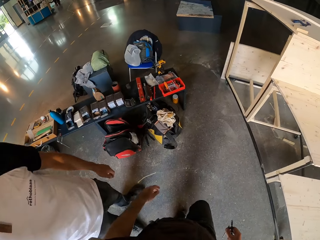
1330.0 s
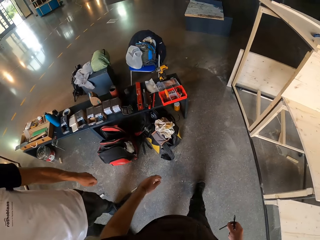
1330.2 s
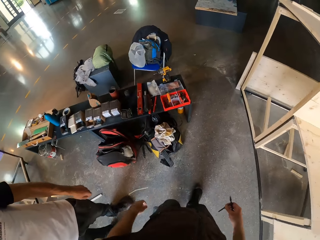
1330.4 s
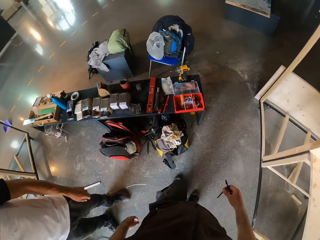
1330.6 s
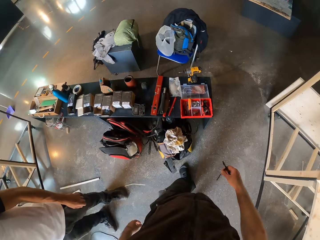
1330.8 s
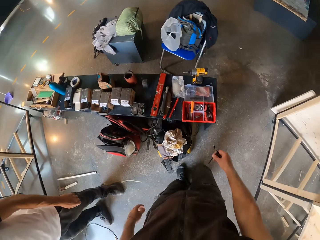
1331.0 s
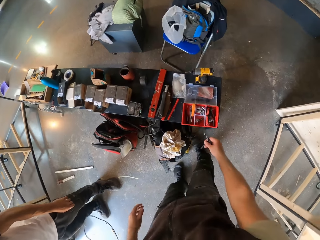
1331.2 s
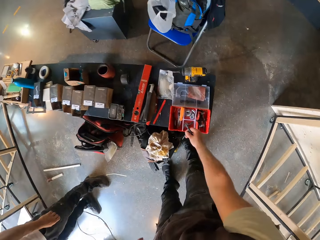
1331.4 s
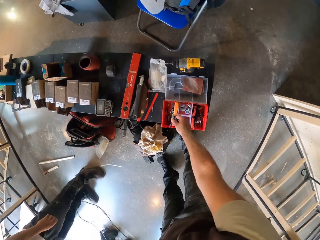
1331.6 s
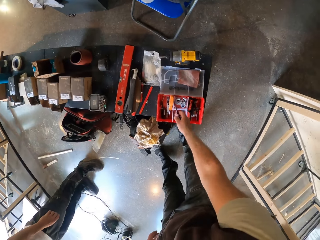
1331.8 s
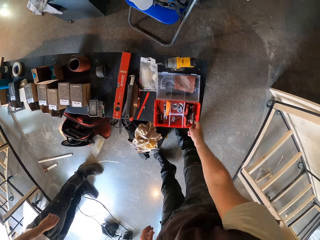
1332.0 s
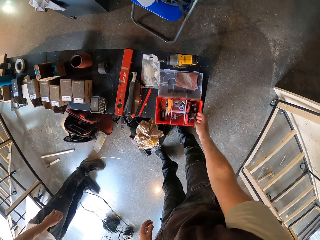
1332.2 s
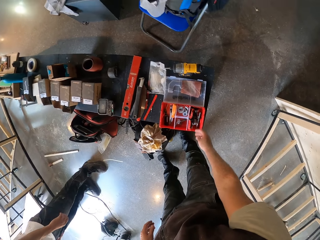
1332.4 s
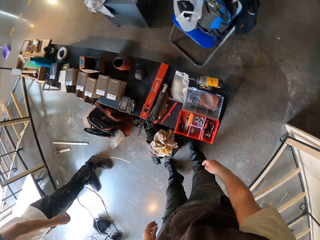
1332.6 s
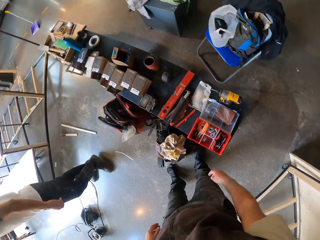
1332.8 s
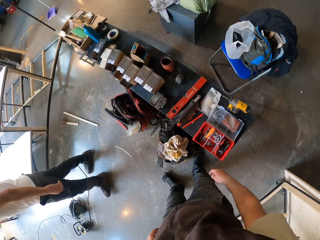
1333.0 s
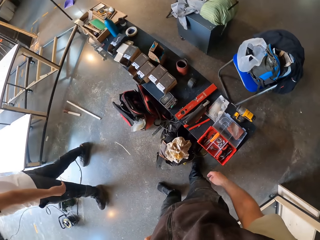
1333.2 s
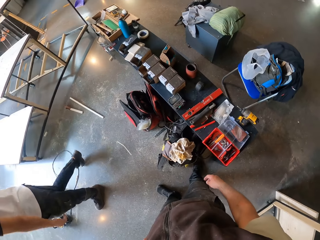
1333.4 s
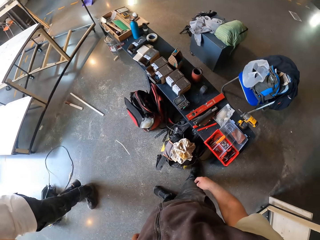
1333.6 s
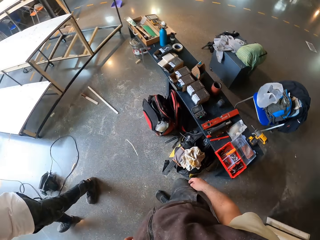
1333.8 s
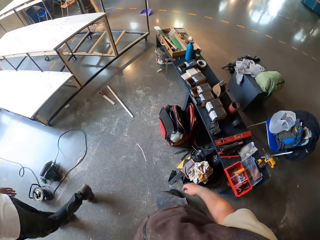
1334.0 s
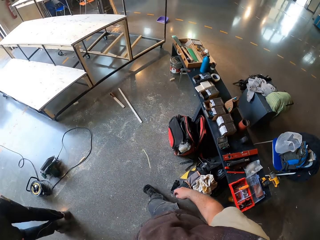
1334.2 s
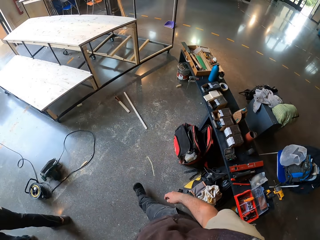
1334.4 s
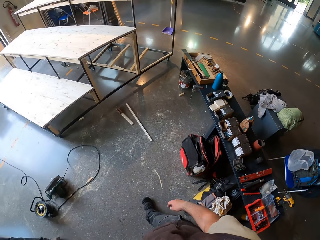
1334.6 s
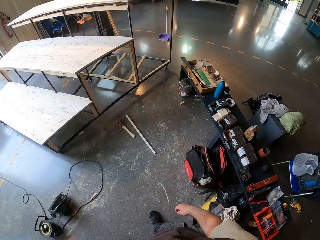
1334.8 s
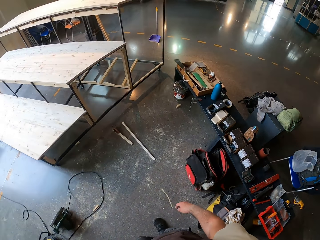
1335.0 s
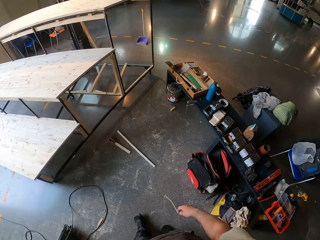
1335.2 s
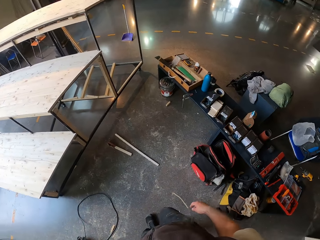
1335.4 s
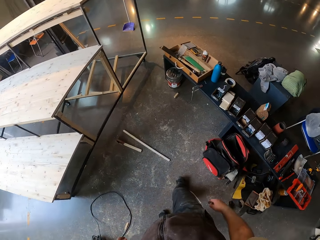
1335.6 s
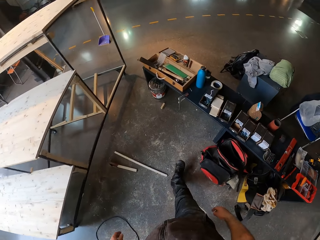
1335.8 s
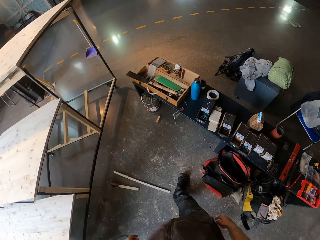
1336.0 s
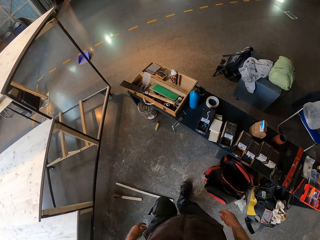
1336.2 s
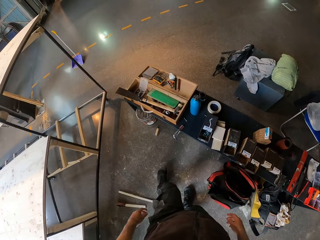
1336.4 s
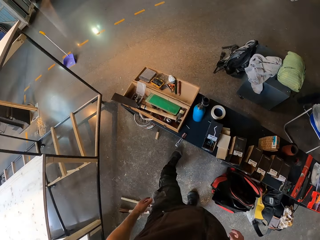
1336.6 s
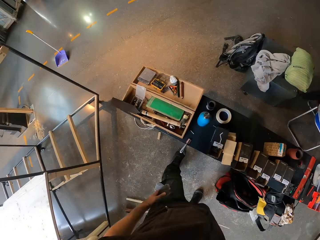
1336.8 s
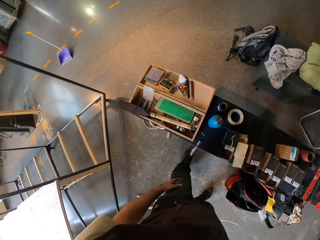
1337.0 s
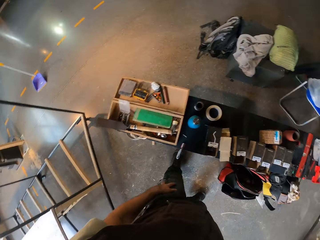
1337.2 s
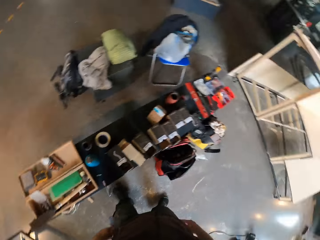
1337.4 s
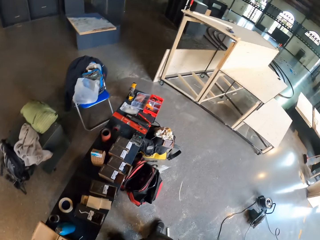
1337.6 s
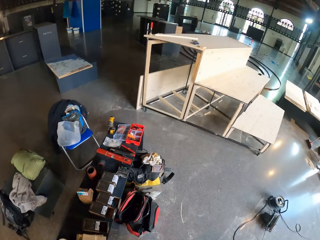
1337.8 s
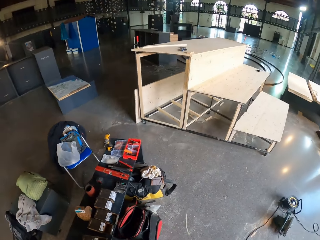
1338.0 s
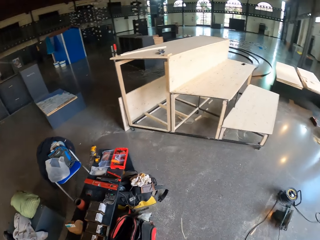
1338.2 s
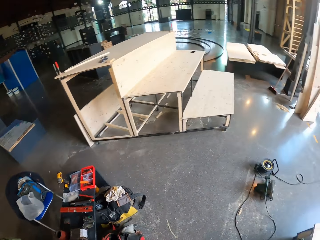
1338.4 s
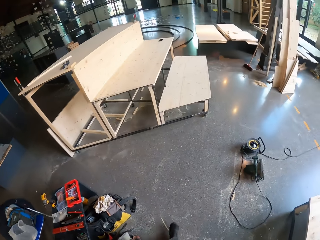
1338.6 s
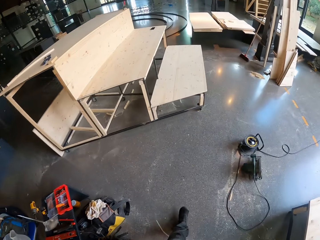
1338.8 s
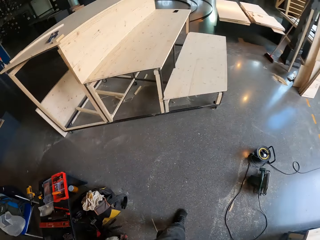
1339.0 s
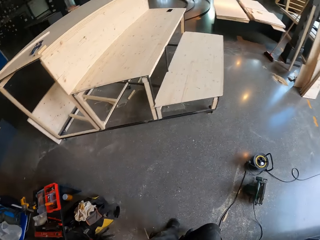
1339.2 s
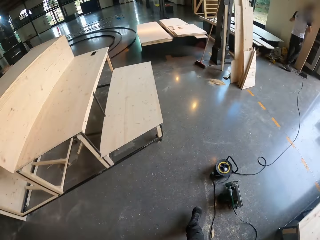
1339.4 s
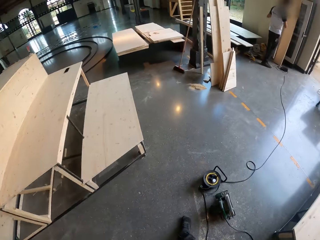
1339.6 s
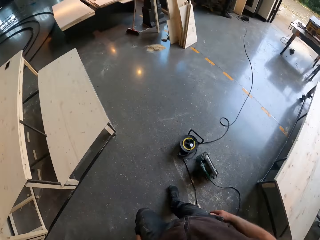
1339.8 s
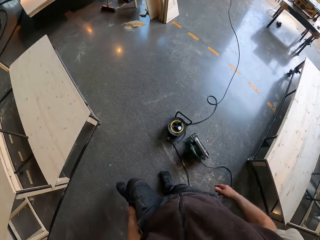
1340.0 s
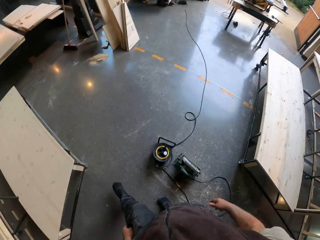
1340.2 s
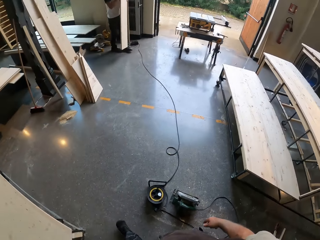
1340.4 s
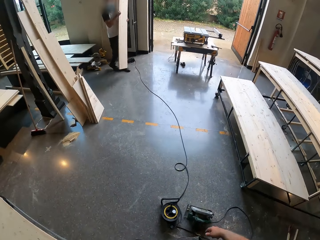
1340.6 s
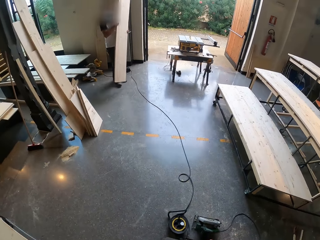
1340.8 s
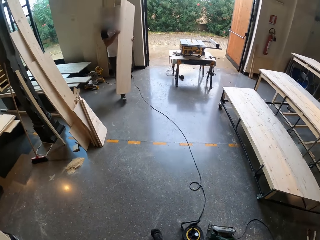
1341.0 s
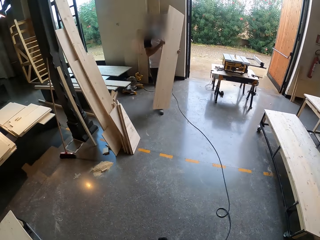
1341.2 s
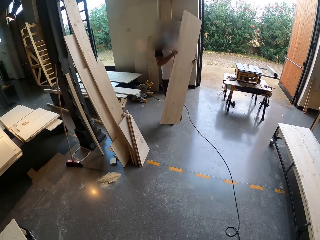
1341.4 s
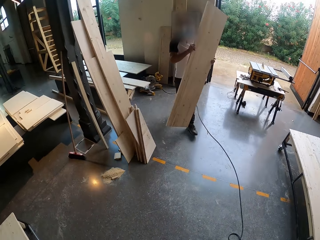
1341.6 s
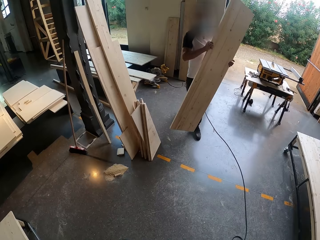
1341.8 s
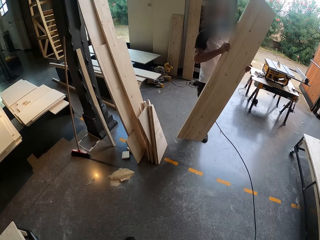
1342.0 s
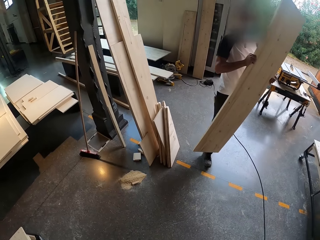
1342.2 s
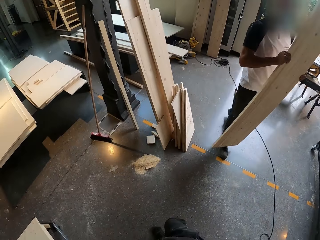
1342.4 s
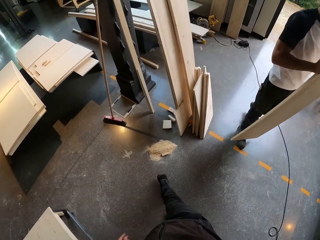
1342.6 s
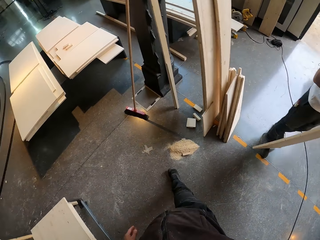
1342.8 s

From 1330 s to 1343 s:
The camera wearer places the pen in a tool box with his right hand. He looks at the tools. He walks beside something. He looks at something. He walks on the room. A man carries the wood.

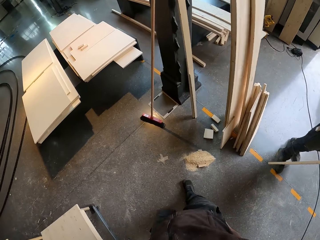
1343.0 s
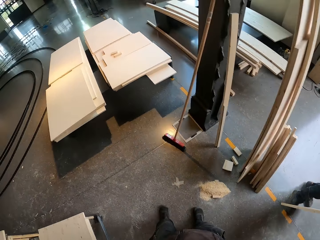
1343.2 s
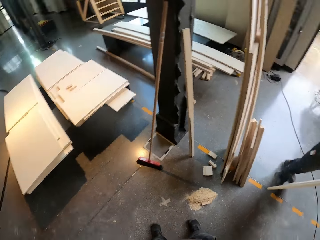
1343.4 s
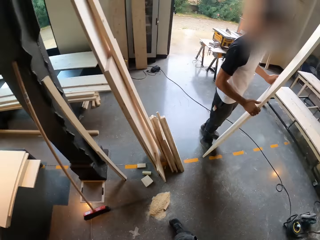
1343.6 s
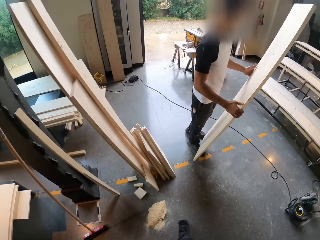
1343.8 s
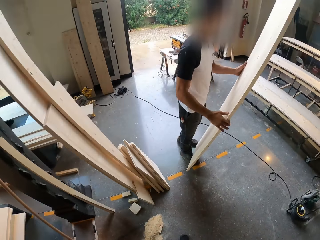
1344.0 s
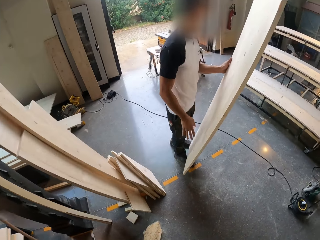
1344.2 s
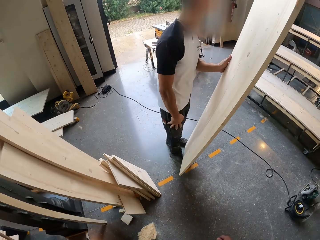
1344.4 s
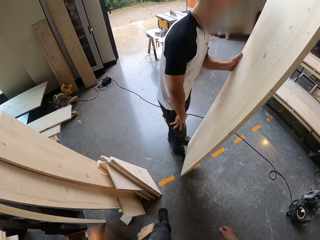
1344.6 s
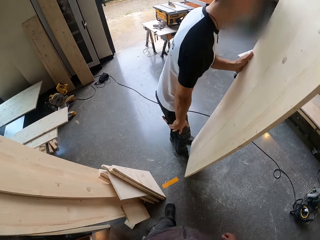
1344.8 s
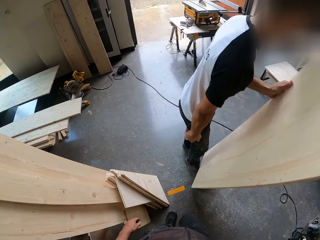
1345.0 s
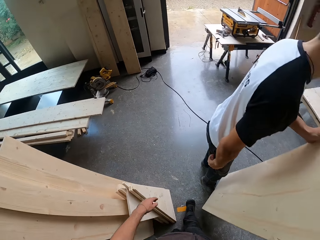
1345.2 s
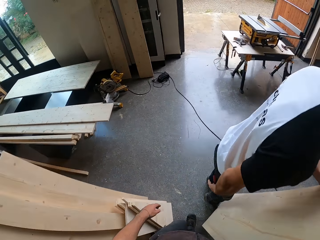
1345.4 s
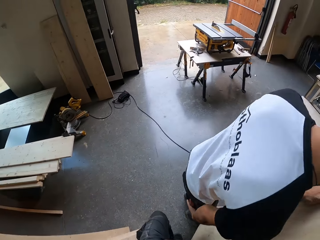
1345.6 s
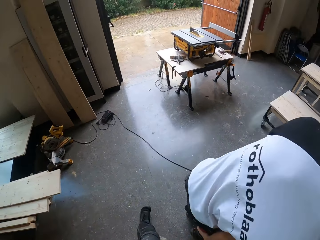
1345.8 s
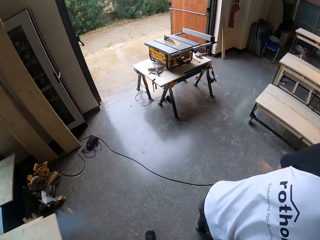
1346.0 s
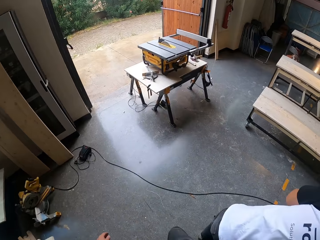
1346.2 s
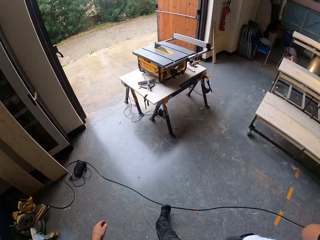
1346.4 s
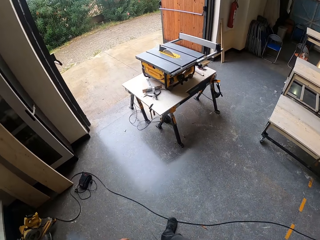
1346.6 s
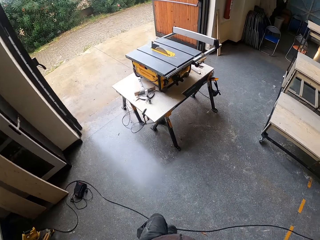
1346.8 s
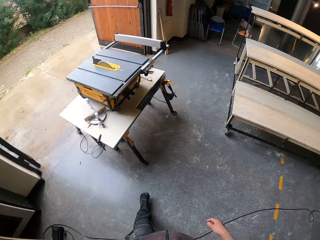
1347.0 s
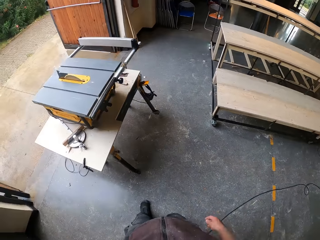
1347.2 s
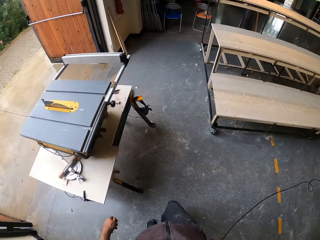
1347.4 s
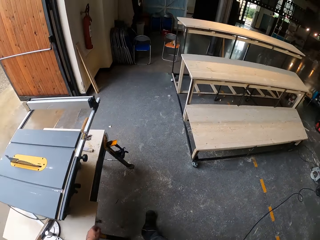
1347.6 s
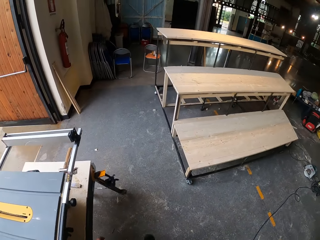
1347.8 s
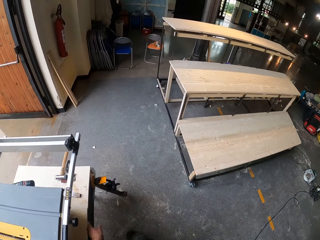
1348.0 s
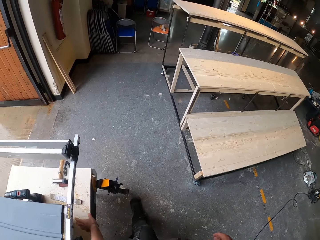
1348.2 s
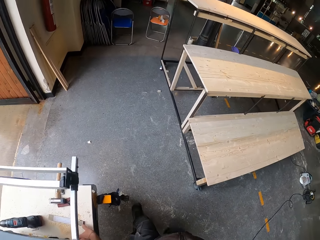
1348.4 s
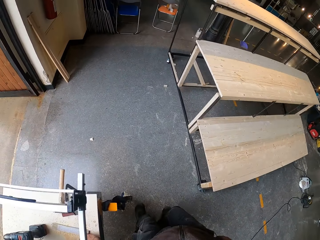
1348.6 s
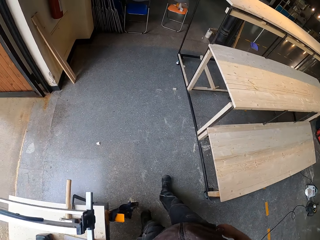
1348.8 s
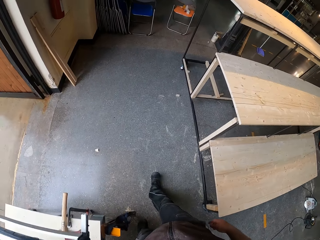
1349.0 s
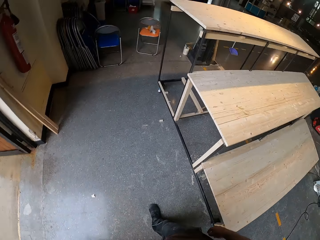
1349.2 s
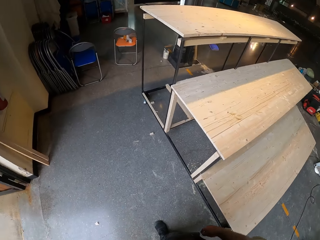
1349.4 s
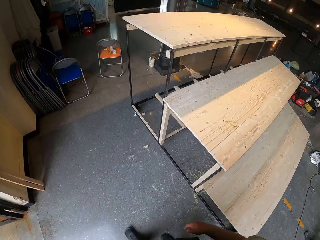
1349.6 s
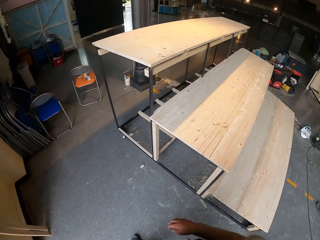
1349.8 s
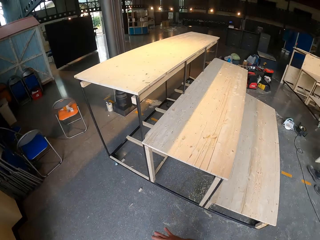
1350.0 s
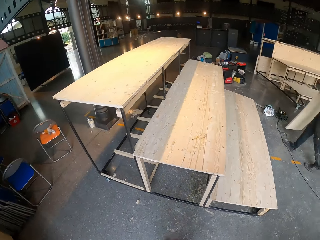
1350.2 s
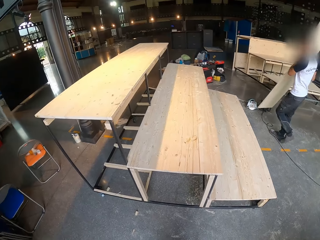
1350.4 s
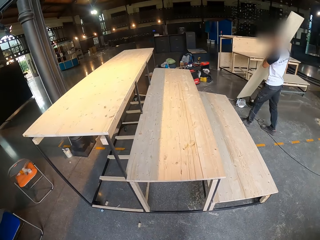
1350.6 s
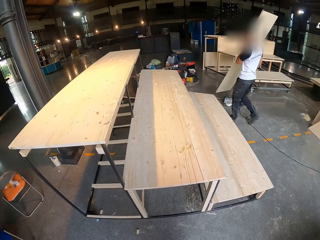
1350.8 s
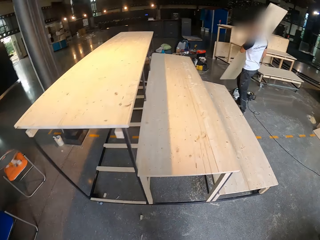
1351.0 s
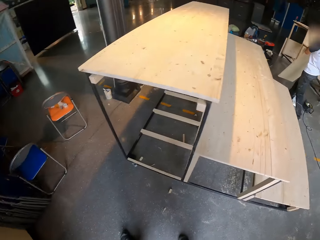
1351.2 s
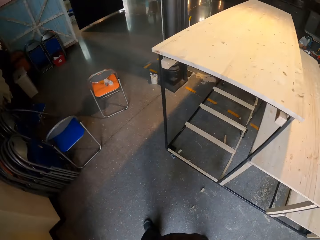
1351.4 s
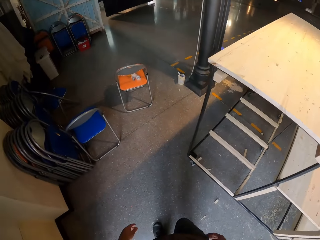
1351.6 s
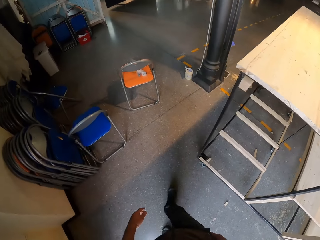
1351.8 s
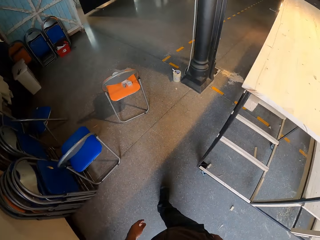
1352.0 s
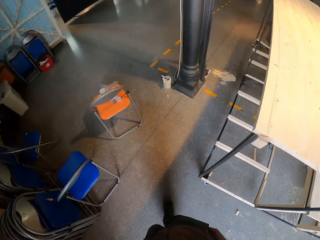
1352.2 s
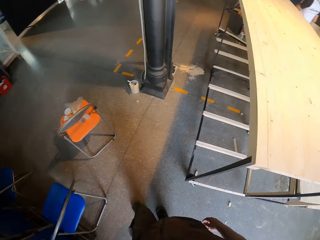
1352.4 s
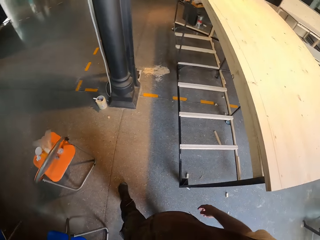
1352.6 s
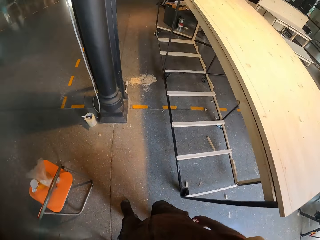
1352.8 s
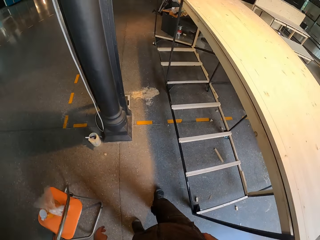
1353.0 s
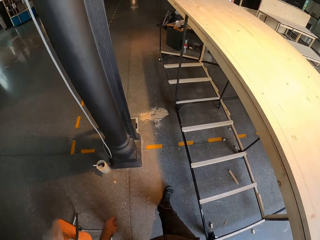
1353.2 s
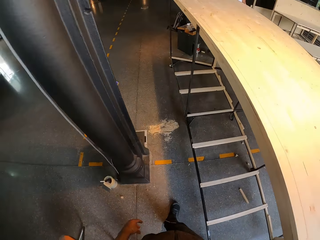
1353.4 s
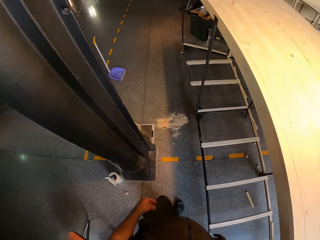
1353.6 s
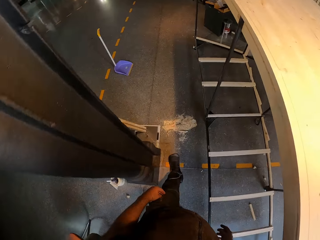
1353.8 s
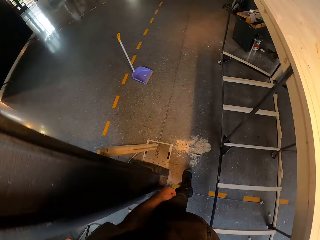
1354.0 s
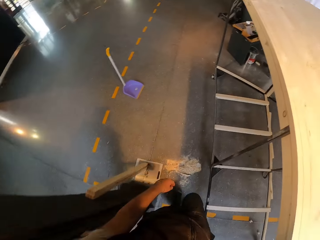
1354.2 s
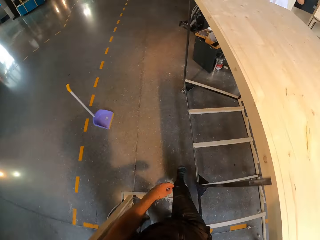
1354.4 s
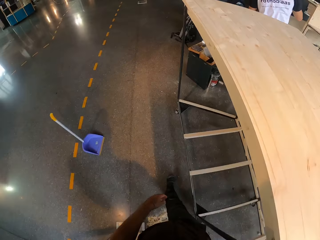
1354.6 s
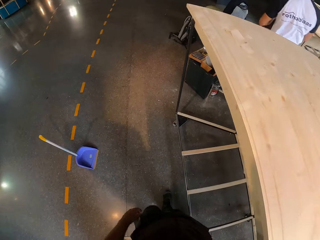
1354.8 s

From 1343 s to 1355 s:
A man holds the wood. The man touches the trouser. The camera wearer walks on the room. The man carries the wood with hands.
